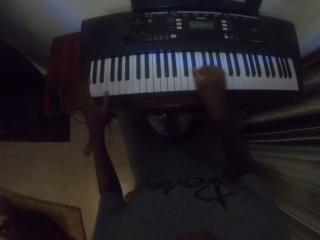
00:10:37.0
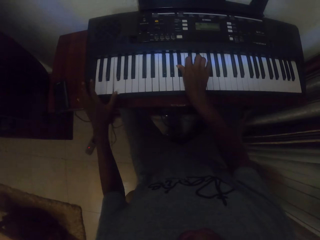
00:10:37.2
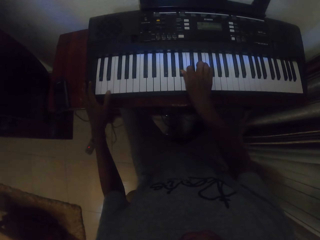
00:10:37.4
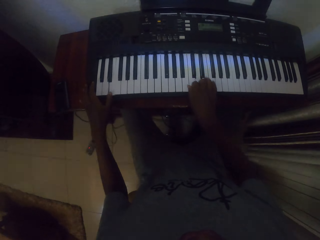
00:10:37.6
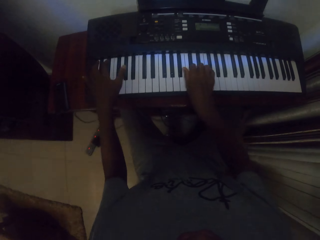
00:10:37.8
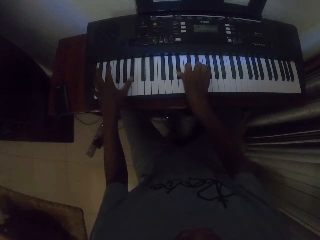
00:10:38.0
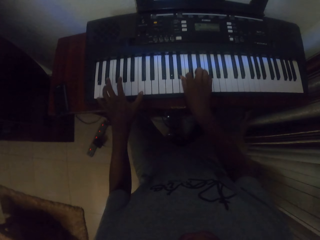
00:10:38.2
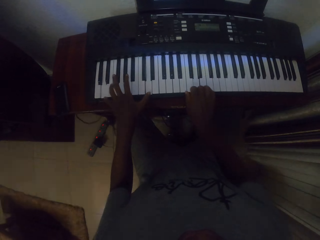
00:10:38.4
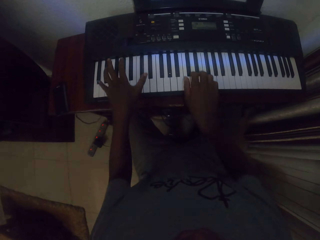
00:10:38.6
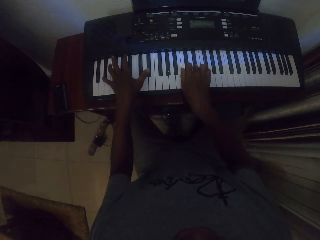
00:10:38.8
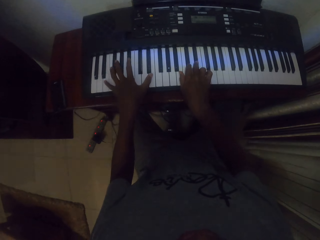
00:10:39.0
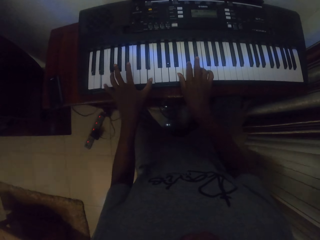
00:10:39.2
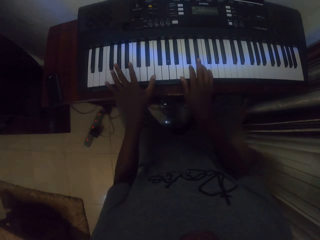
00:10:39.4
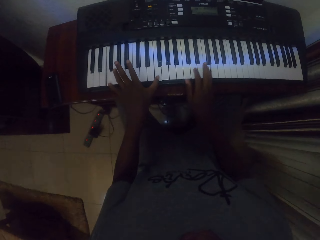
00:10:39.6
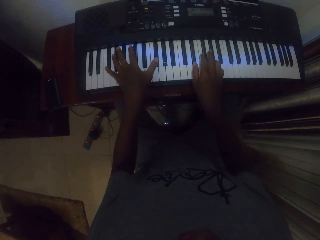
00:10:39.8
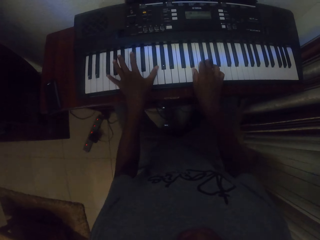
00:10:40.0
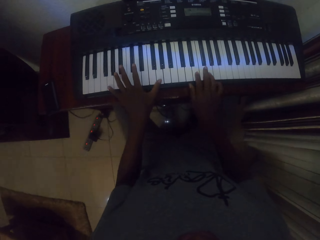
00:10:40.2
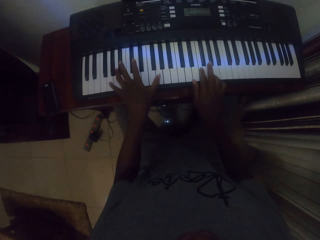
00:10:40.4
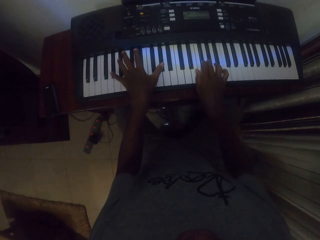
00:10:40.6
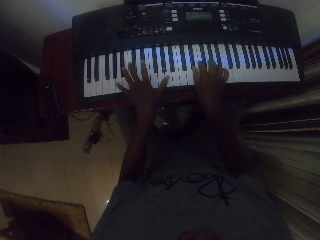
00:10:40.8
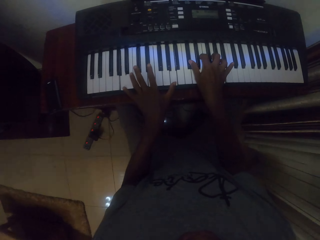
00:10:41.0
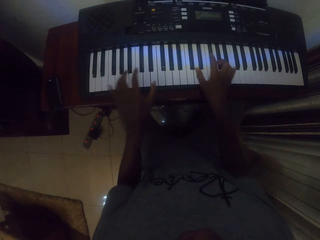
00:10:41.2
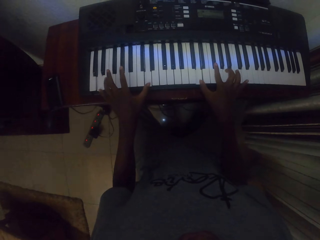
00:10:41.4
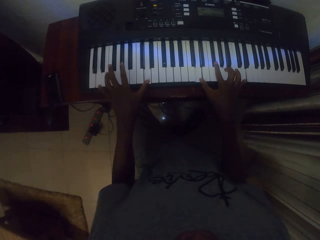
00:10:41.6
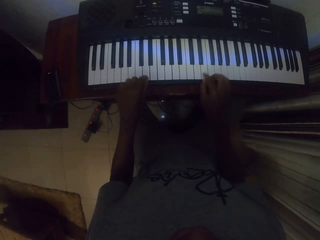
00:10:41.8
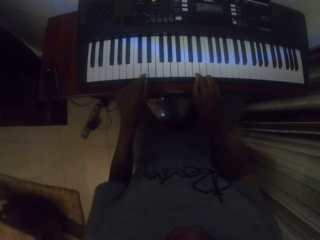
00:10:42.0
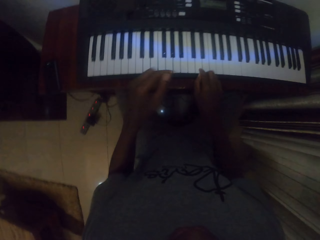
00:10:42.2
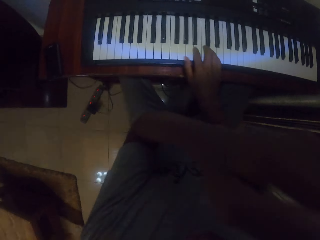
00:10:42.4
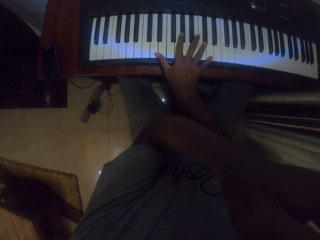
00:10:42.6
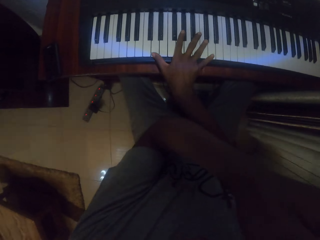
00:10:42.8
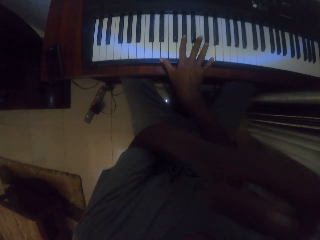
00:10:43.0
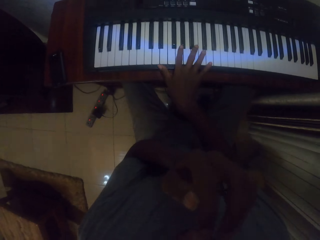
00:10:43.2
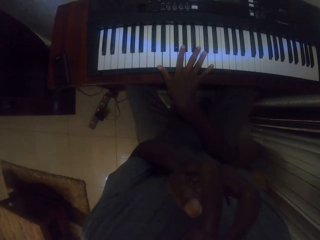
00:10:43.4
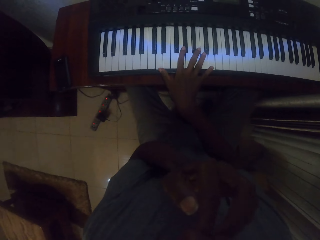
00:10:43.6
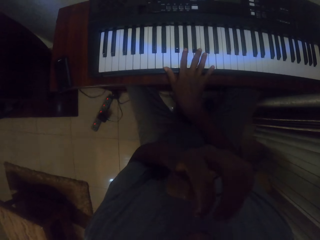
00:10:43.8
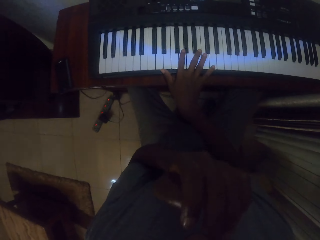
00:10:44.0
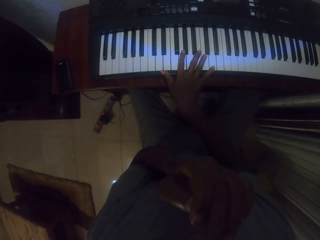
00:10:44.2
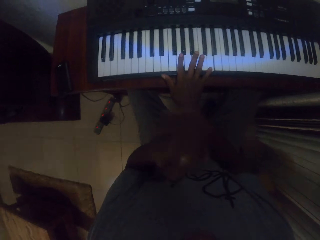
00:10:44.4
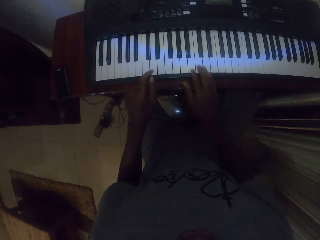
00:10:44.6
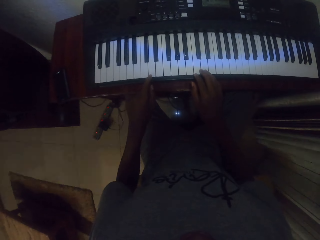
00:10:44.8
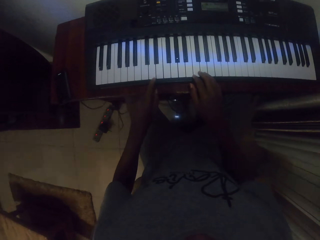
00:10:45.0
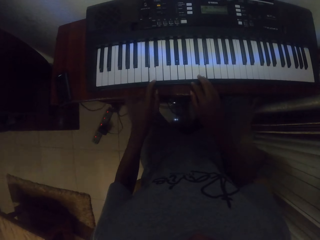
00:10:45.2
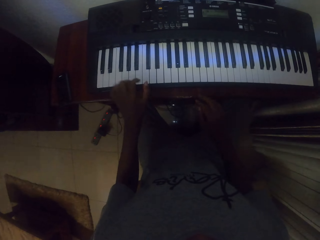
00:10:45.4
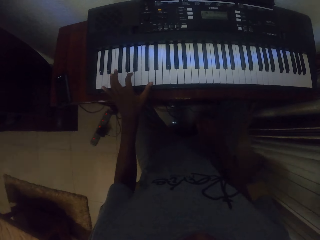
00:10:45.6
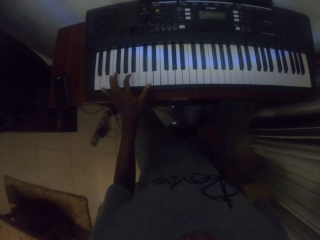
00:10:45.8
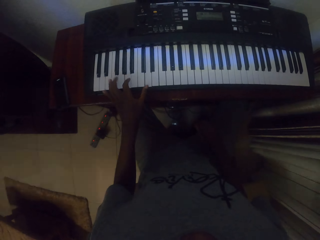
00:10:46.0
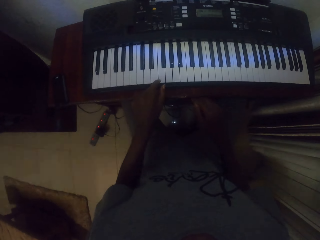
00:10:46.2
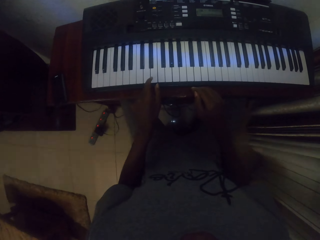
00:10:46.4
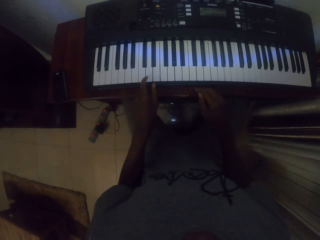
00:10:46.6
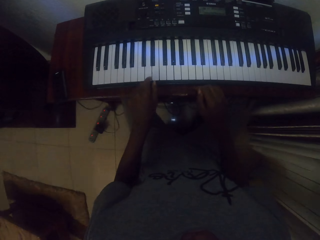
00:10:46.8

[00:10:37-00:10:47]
The camera wearer plays the piano with both hands. They play the piano with both hands again. They lift the left hand. They place the left hand on the piano. They play the keyboard with one hand. They put the right hand on the thigh.

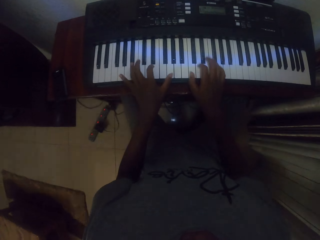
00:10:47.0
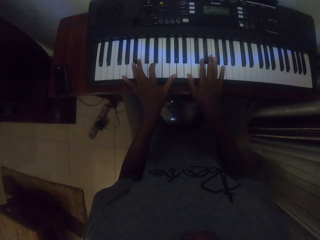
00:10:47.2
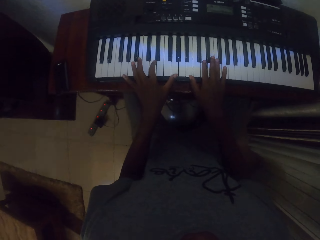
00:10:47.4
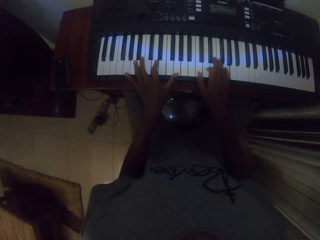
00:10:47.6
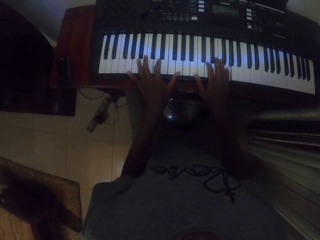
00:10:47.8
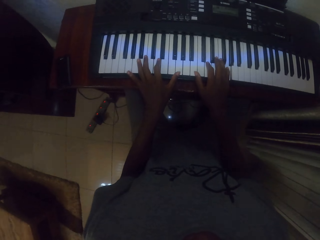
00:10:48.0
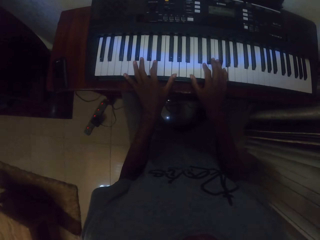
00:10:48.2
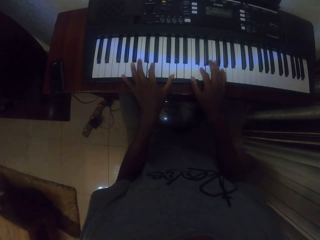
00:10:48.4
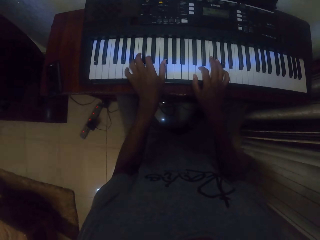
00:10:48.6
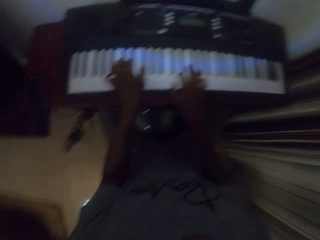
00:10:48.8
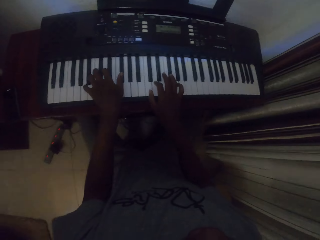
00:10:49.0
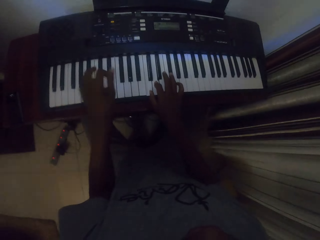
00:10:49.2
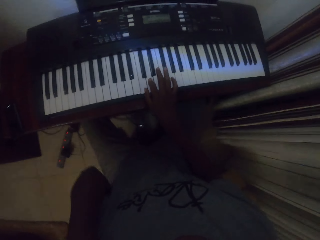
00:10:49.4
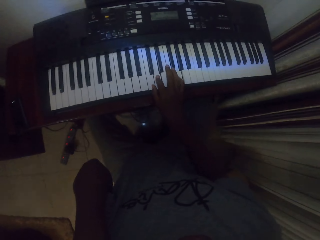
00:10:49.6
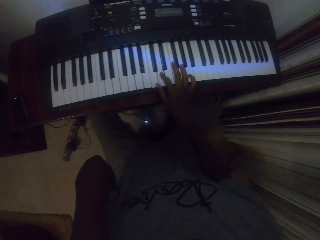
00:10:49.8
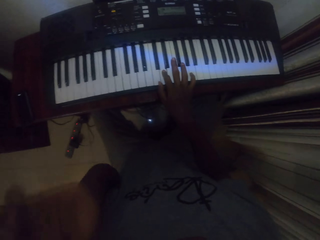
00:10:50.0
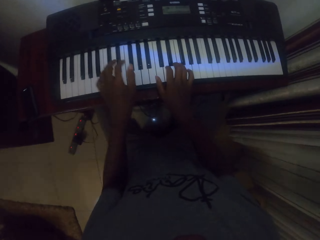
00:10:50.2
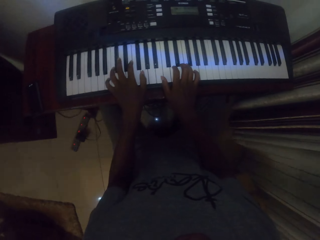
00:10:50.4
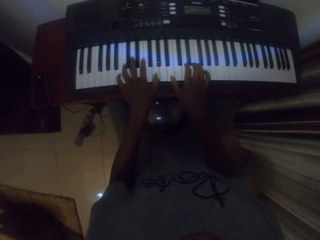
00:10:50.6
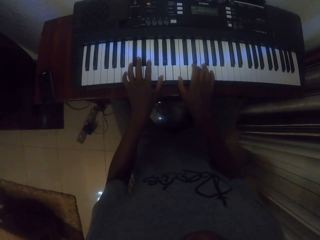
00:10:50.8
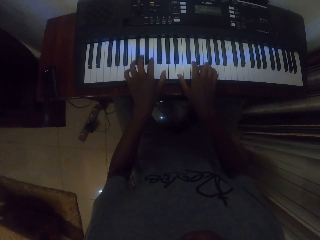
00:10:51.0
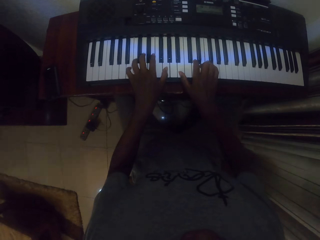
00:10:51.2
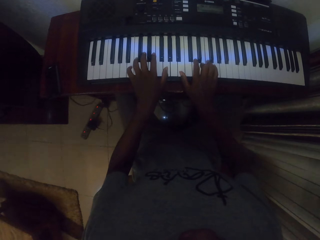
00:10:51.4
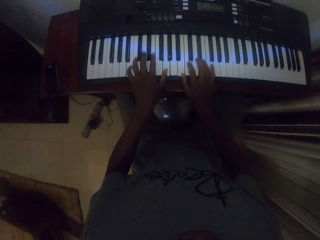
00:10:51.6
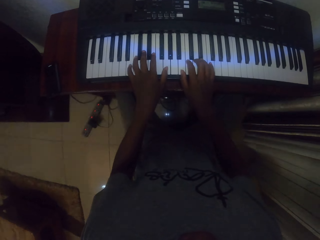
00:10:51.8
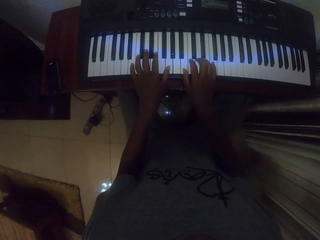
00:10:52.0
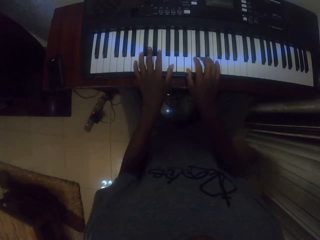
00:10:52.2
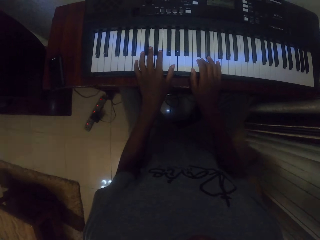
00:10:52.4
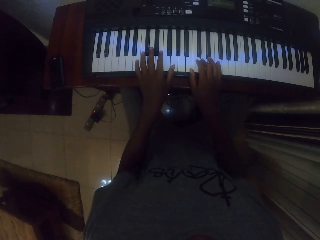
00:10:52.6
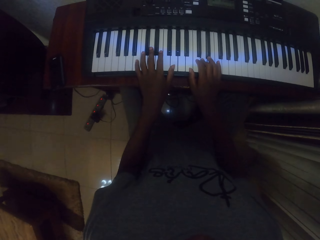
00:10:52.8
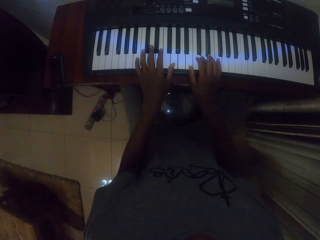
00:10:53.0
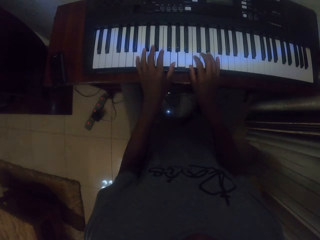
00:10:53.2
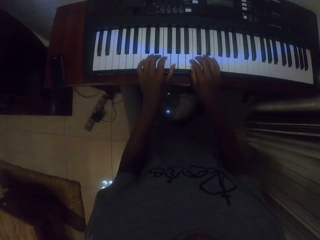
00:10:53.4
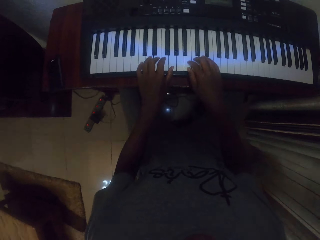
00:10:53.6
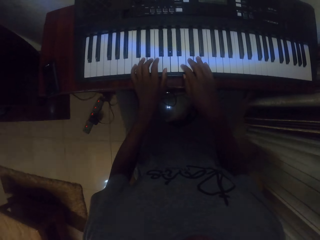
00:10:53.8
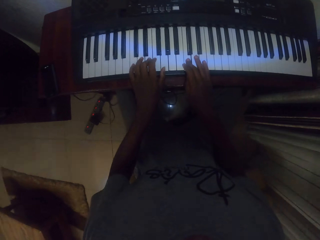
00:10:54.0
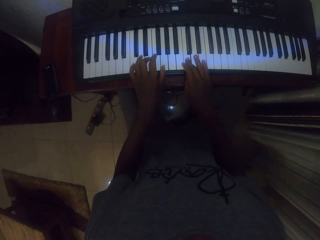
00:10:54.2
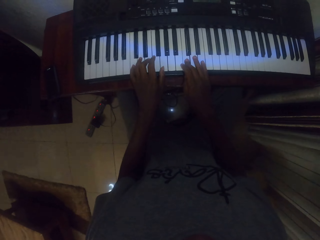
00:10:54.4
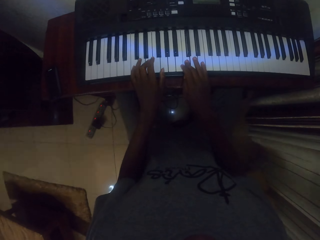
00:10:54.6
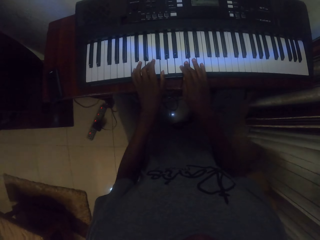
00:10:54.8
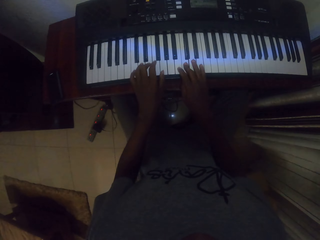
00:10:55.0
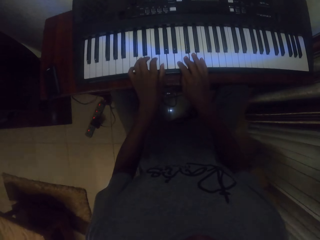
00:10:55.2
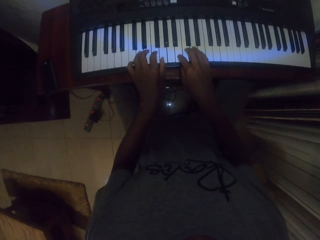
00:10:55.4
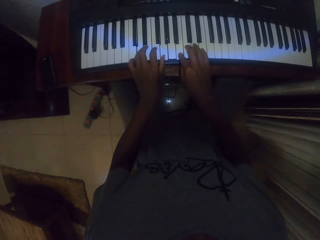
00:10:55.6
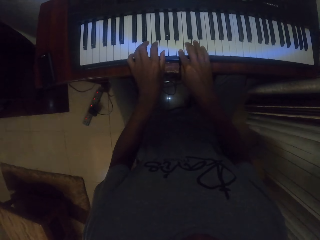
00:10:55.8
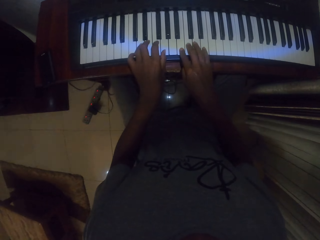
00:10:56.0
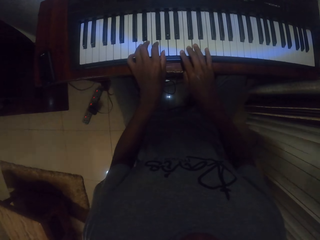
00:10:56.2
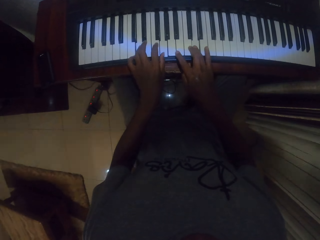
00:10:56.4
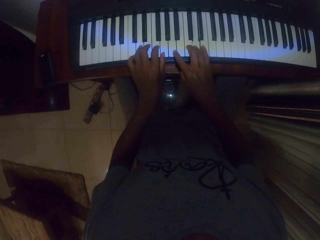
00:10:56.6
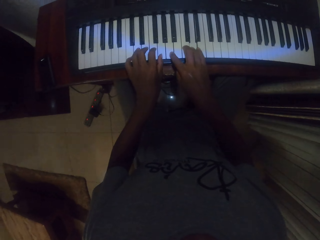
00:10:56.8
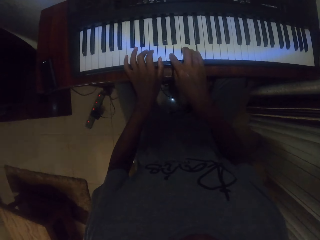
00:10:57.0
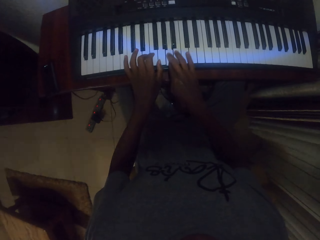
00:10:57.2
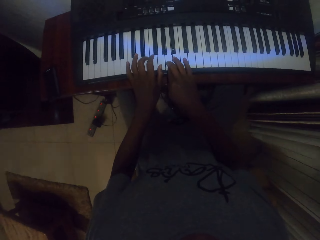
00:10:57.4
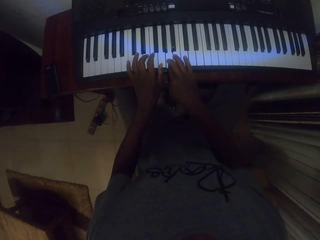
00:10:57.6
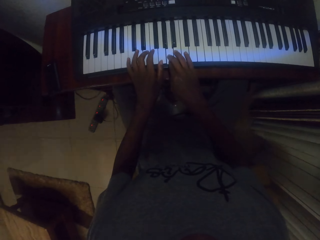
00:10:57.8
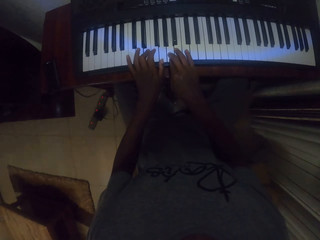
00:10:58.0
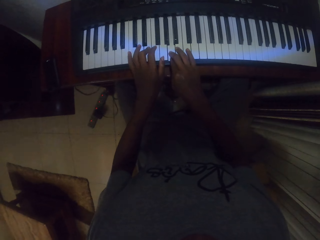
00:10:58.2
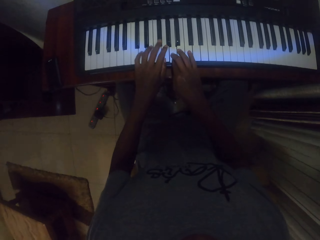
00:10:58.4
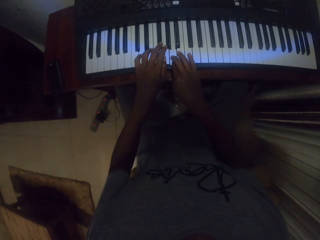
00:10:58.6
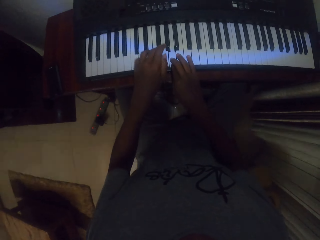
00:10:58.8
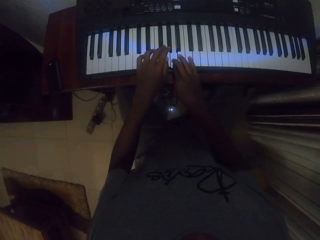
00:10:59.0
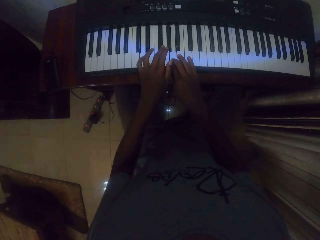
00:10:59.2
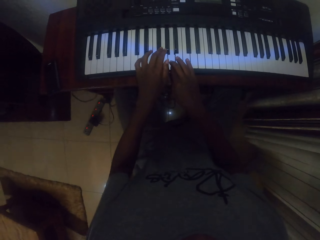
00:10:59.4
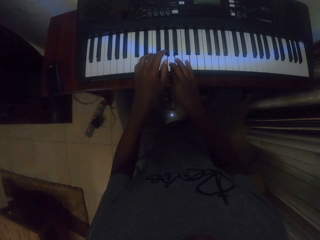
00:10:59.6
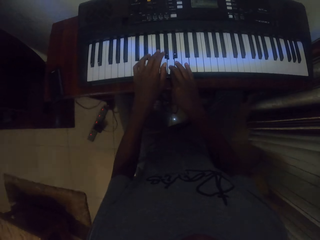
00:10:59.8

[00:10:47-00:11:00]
The camera wearer plays the piano with the left hand. They play the piano with both hands. They lift the left hand. They put the hand down. They play the piano with both hands. They play the piano with both hands repeatedly.
